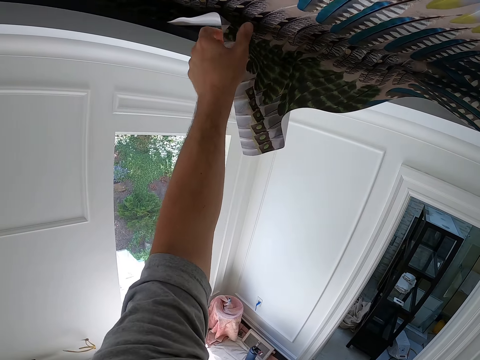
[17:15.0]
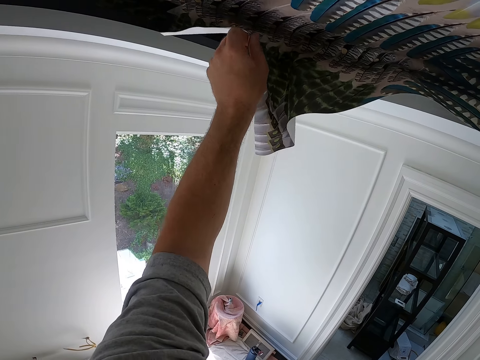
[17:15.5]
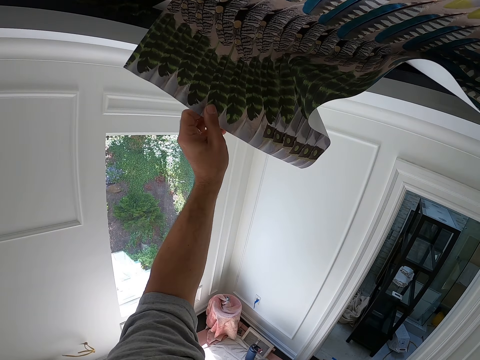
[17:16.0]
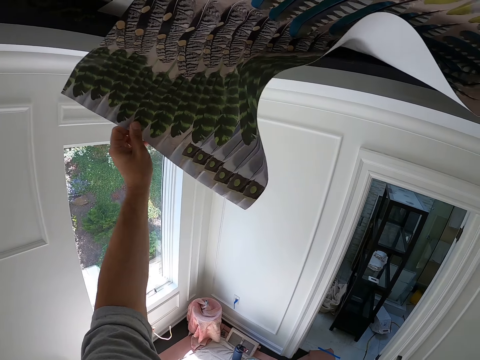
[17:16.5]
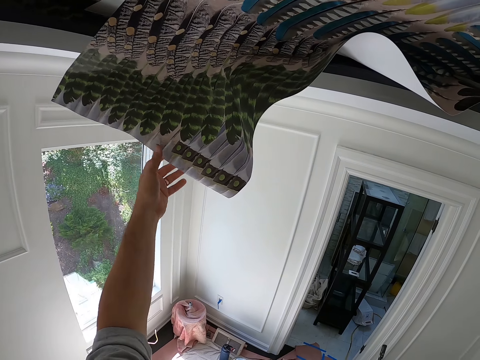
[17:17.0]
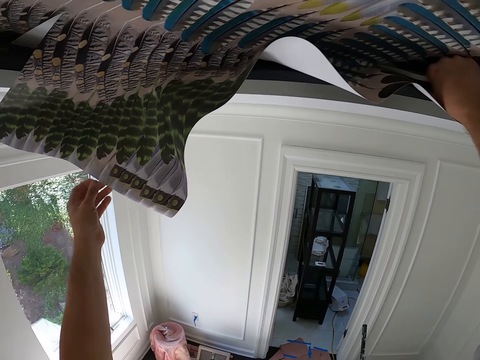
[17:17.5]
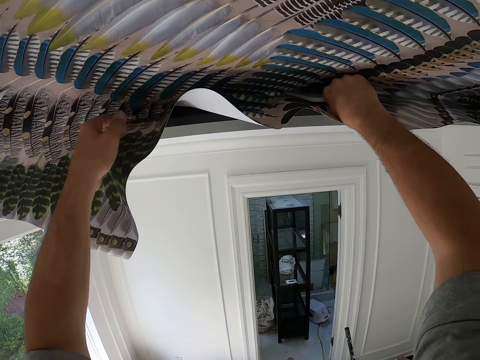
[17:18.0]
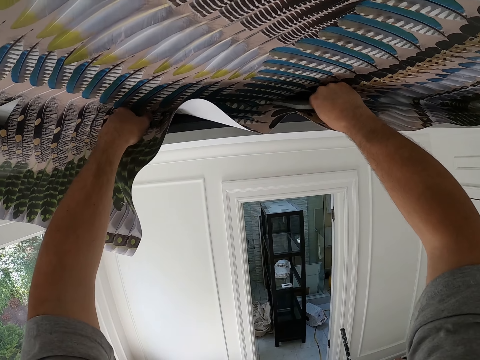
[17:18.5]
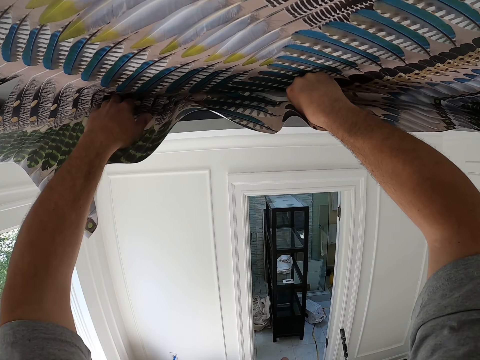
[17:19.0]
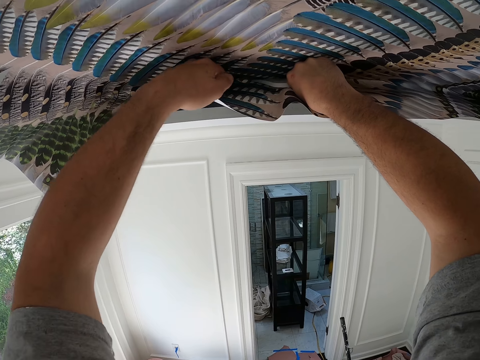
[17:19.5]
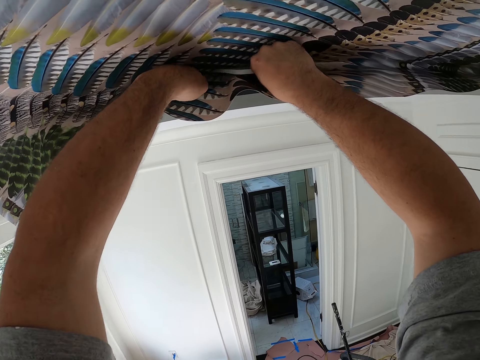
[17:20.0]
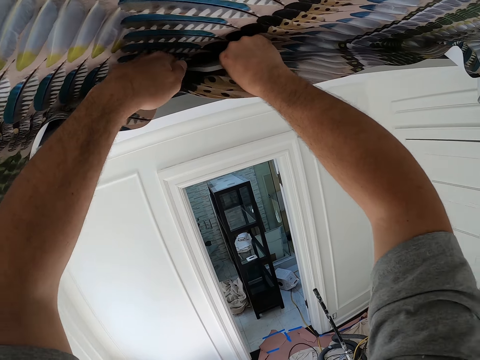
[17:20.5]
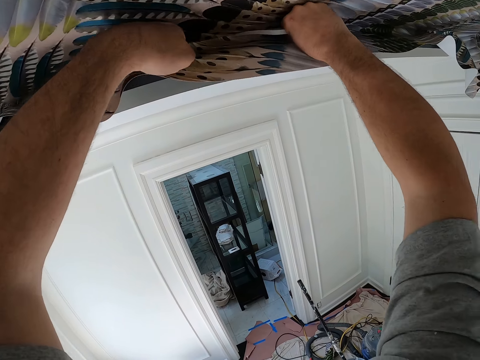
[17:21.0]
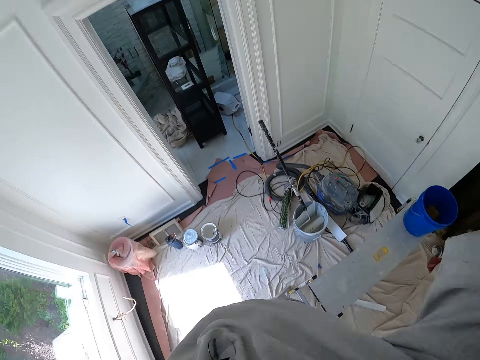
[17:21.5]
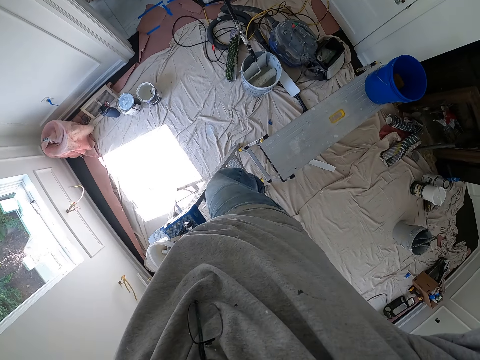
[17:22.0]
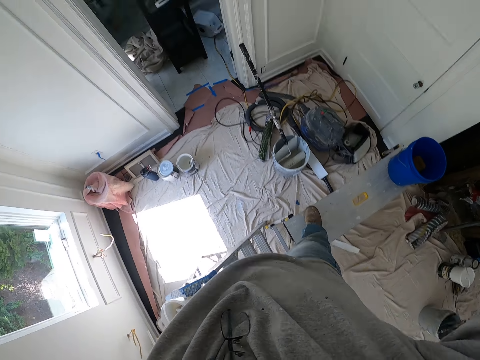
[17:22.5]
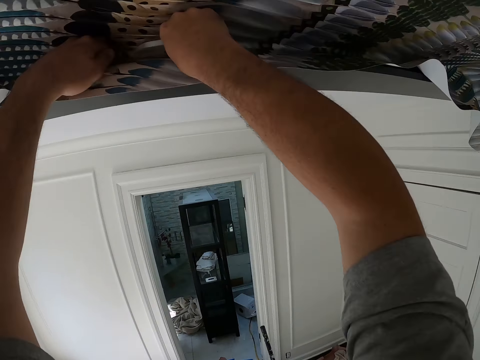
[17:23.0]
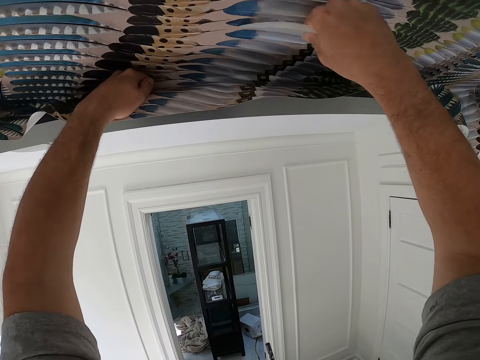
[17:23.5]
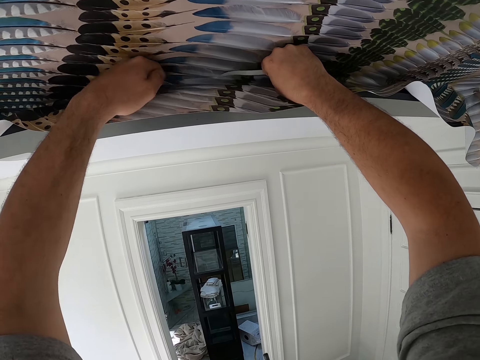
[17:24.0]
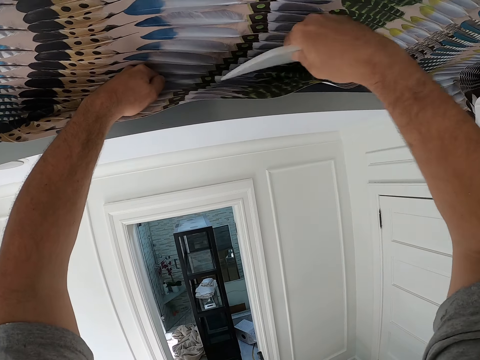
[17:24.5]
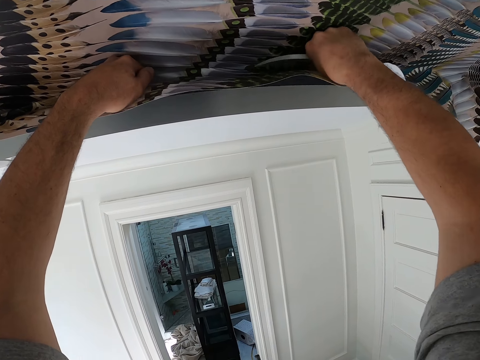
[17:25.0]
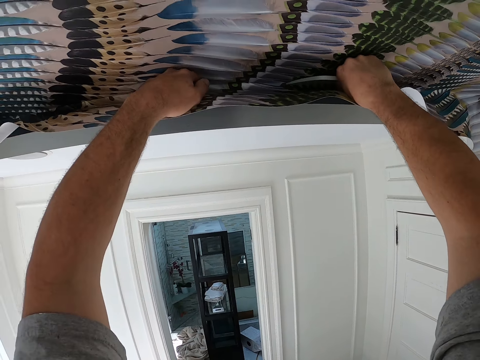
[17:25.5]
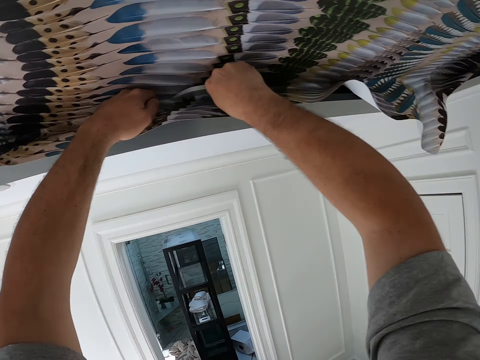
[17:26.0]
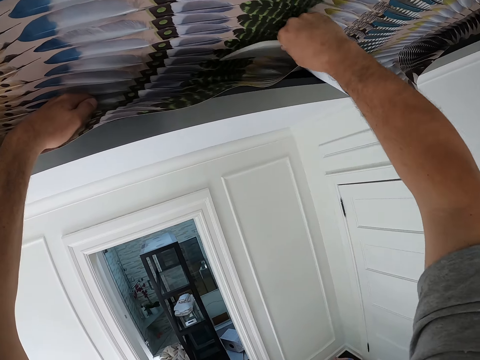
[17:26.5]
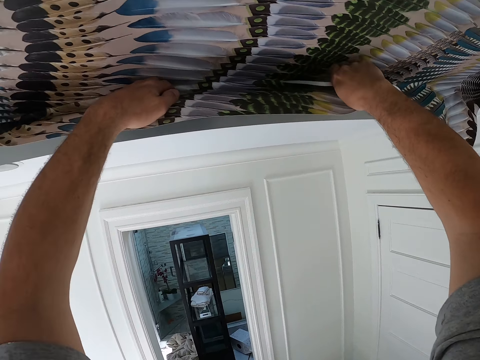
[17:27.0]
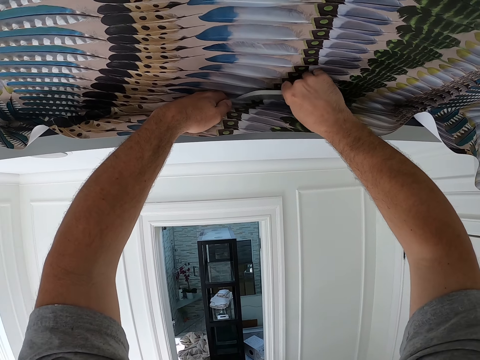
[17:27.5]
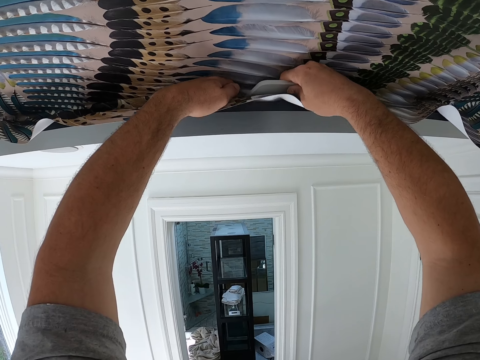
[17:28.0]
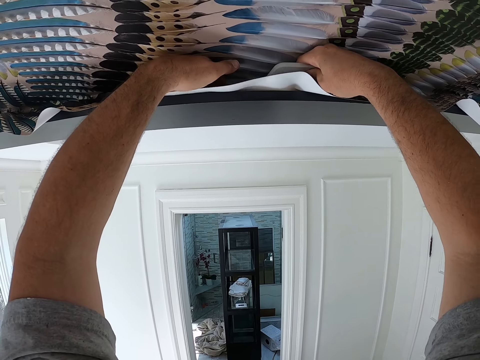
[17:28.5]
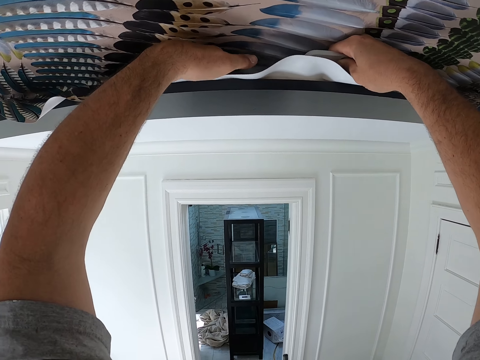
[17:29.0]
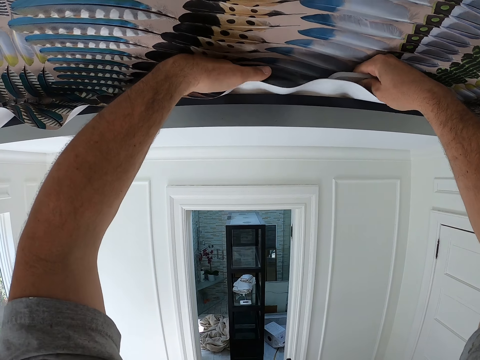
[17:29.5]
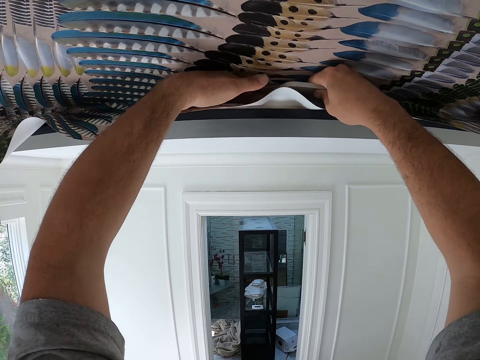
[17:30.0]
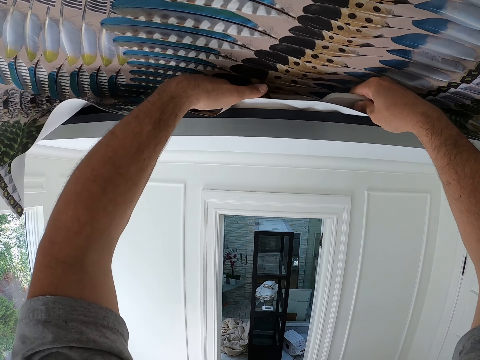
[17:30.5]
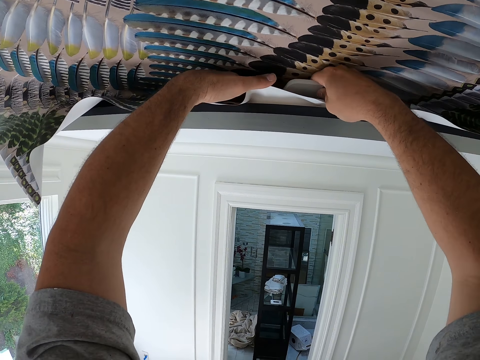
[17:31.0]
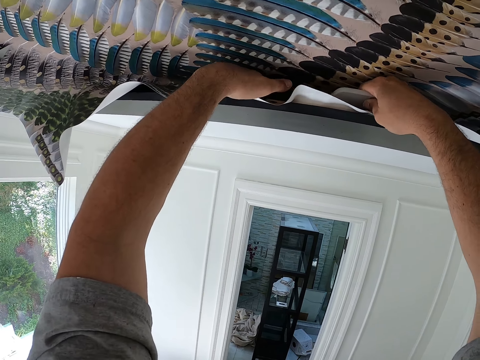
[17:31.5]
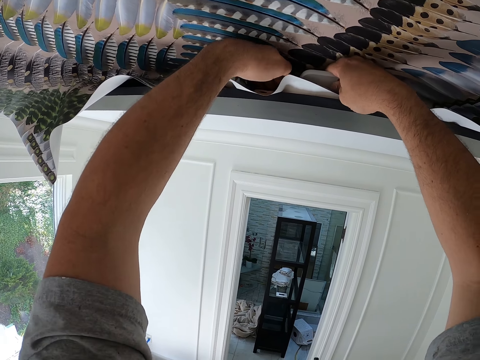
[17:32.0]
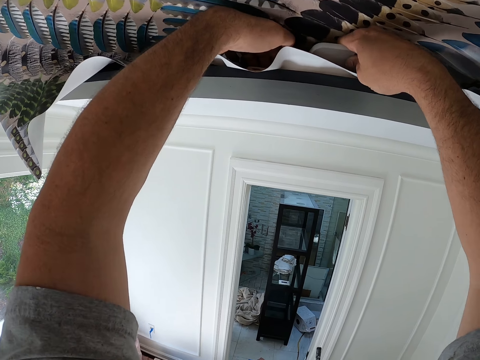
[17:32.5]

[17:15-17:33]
The camera wearer removes the tucked edge of the wallpaper with his left hand. He aligns the wallpaper. He tucks the ceiling wallpaper into the ceiling with his left hand. He tucks the ceiling wallpaper into the ceiling with the wallpaper smoother in his right hand. He tucks the ceiling wallpaper into the ceiling with his left hand. He applies the wallpaper on the ceiling. He tucks the ceiling wallpaper into the ceiling with the wallpaper smoother in his right hand. He tucks the ceiling wallpaper into the ceiling with his left hand. He tucks the ceiling wallpaper into the ceiling with his left hand and the wallpaper smoother in his right hand. He moves to the bench. He tucks the ceiling wallpaper into the ceiling with his left hand and the wallpaper smoother in his right hand. He tucks the ceiling wallpaper into the ceiling with the wallpaper smoother in his right hand. He tucks the ceiling wallpaper into the ceiling with his left hand. He tucks the ceiling wallpaper into the ceiling with his left hand and the wallpaper smoother in his right hand.

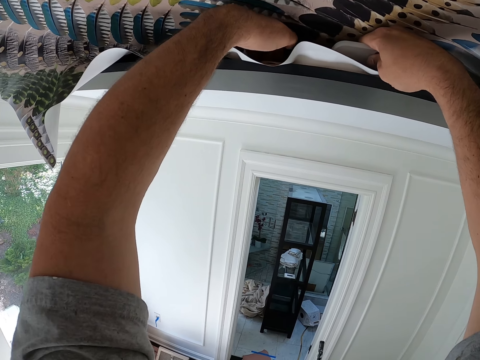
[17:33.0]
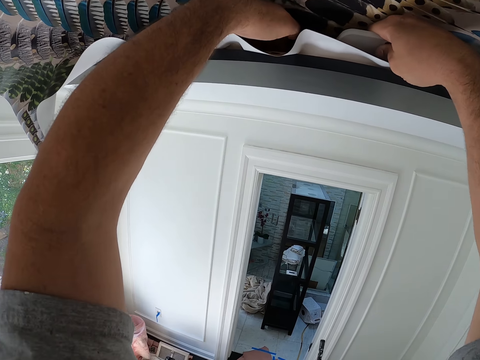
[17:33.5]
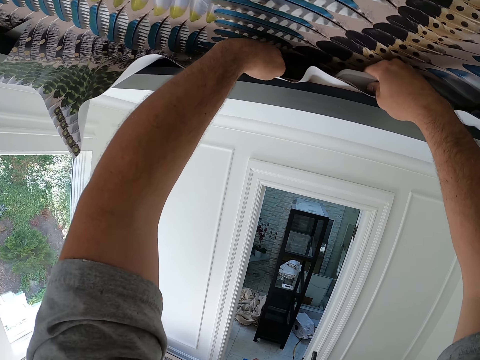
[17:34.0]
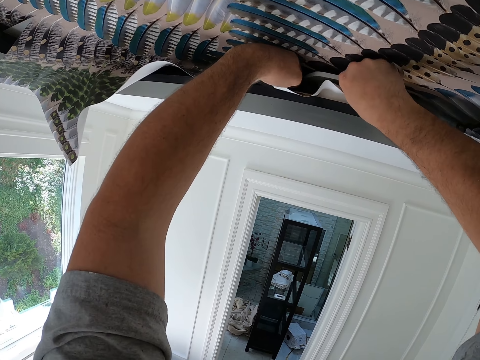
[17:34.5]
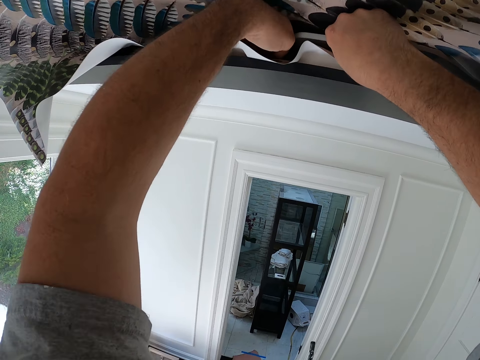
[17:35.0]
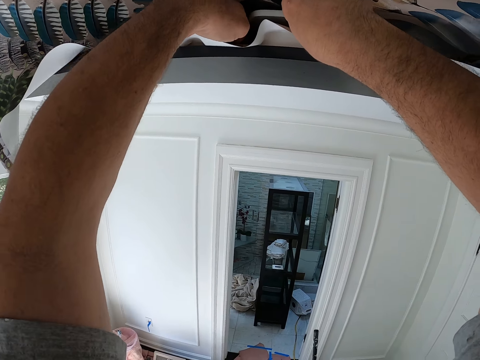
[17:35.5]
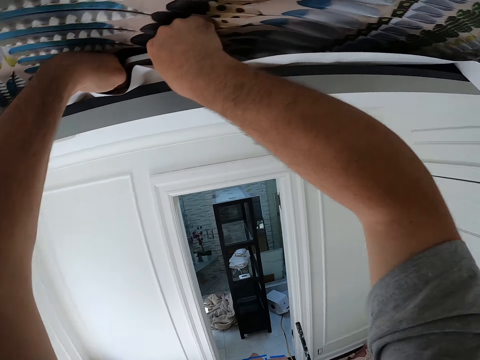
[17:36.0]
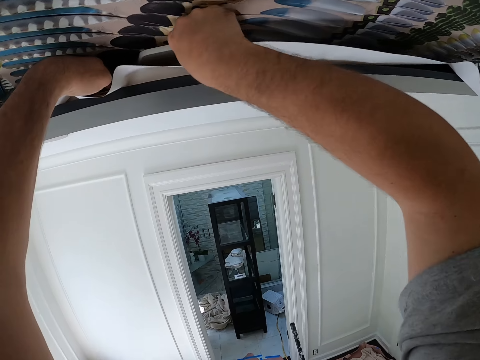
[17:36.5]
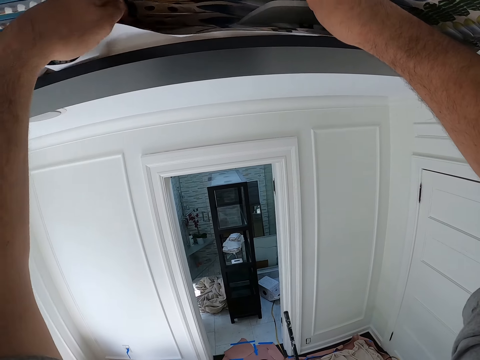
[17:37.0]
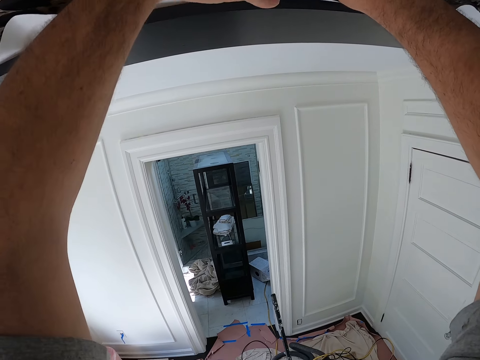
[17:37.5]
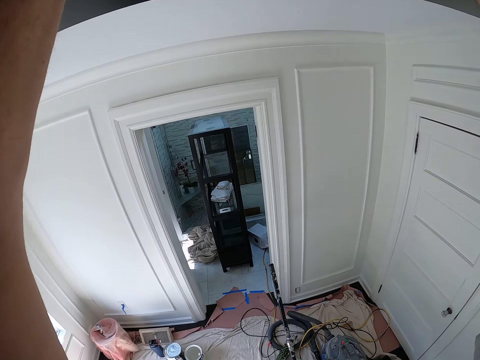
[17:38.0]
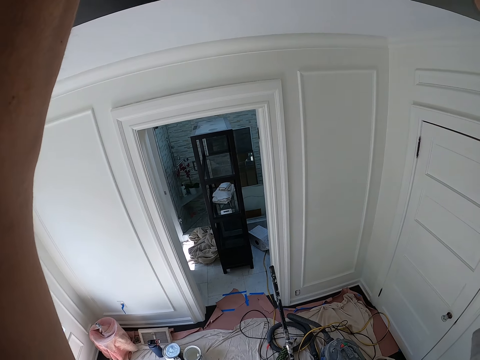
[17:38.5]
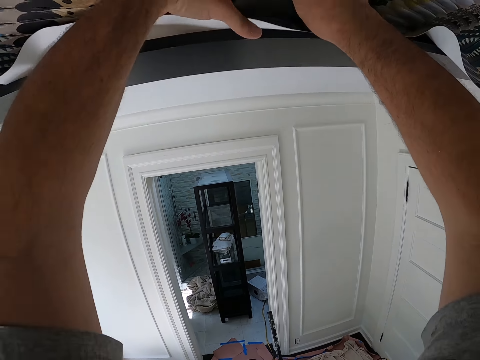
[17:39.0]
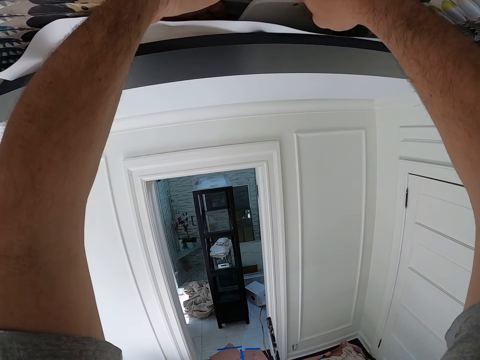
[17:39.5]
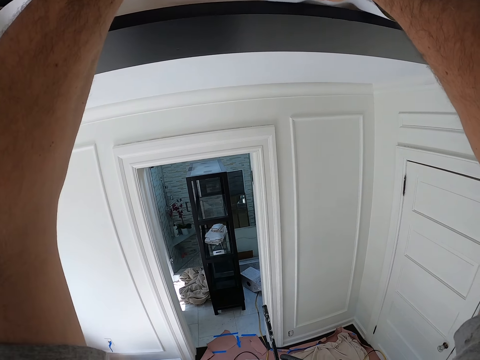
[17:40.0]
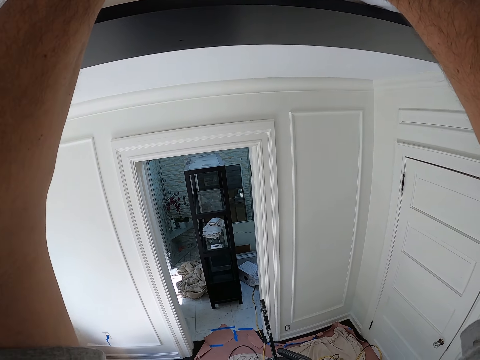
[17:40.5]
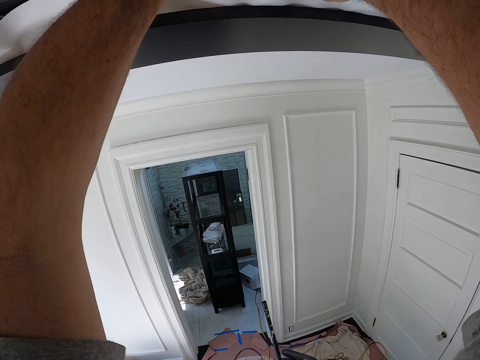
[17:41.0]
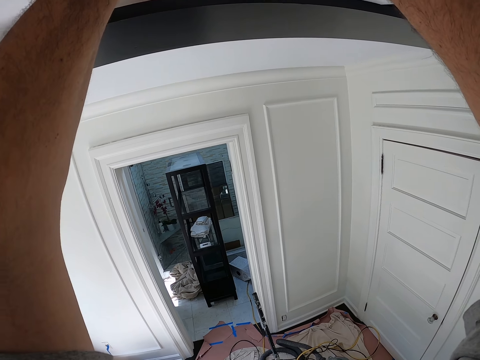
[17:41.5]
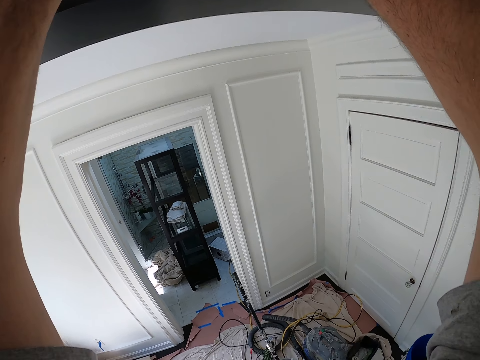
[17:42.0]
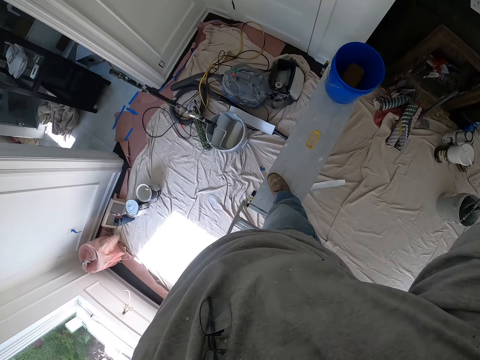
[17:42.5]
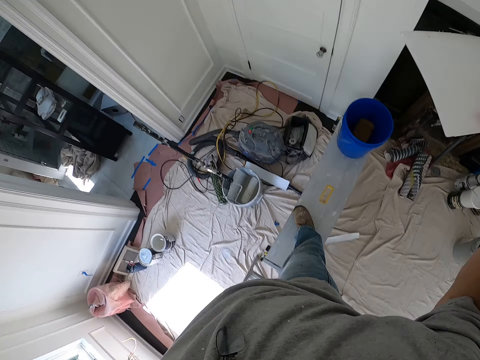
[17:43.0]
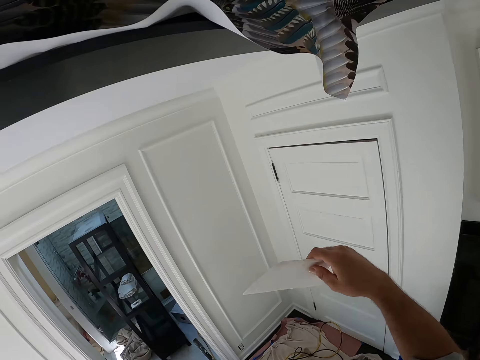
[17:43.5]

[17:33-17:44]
The camera wearer moves to the left.
